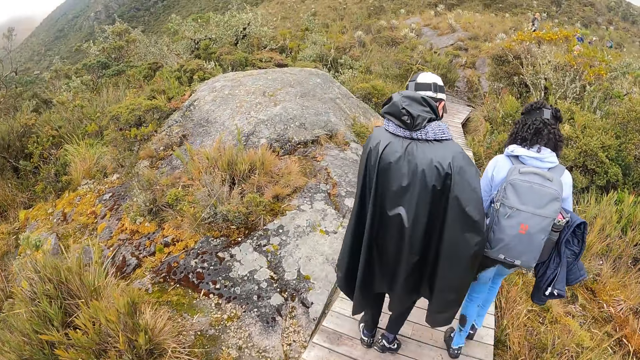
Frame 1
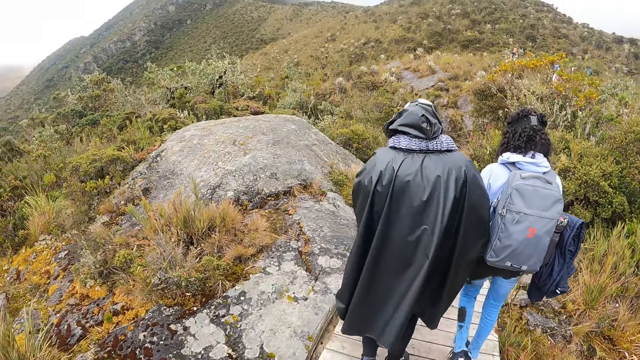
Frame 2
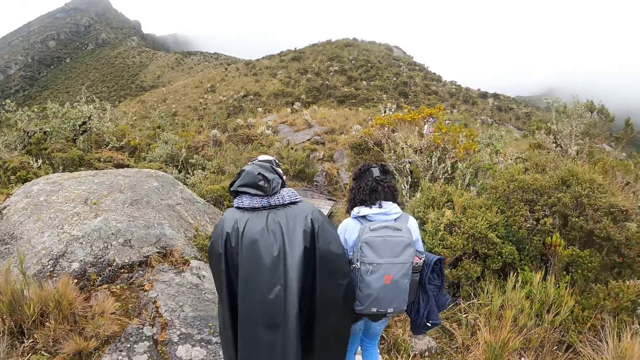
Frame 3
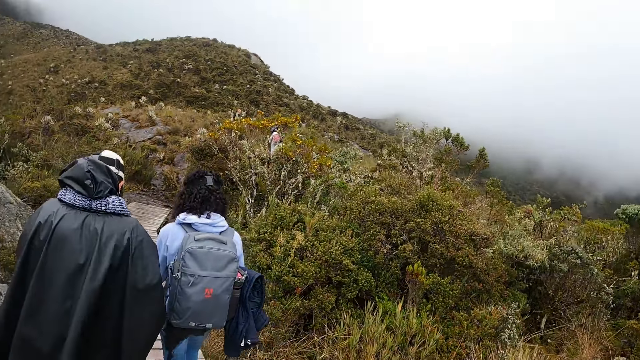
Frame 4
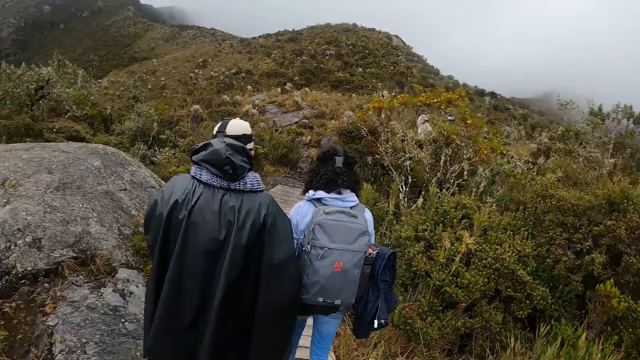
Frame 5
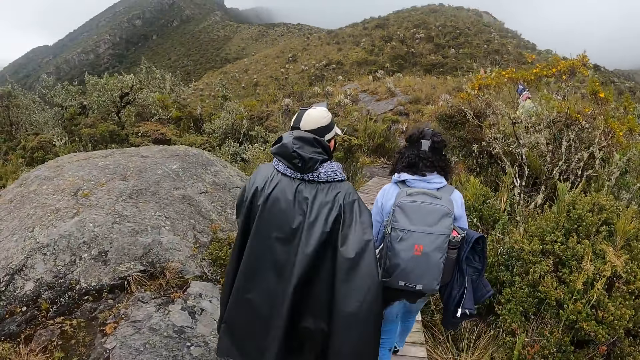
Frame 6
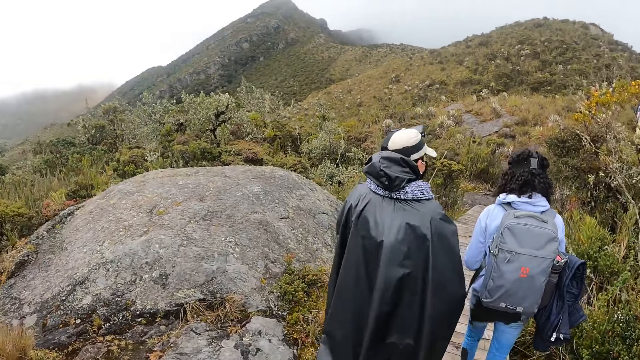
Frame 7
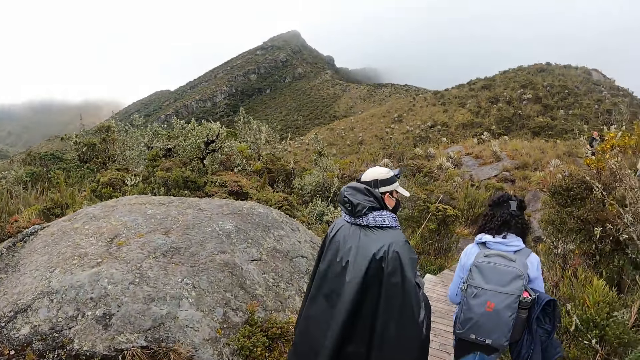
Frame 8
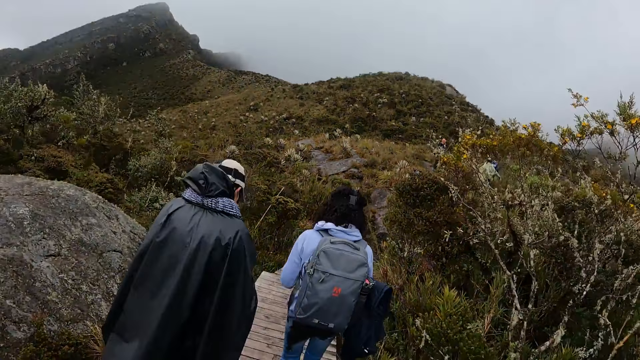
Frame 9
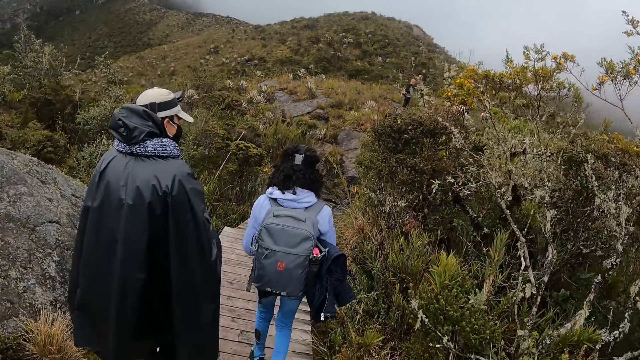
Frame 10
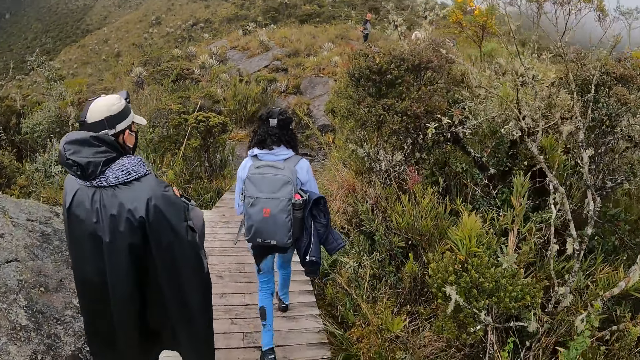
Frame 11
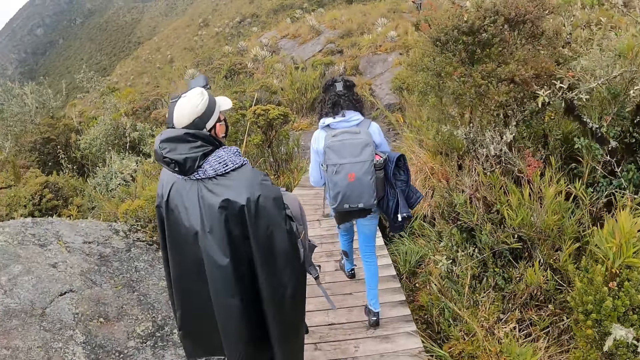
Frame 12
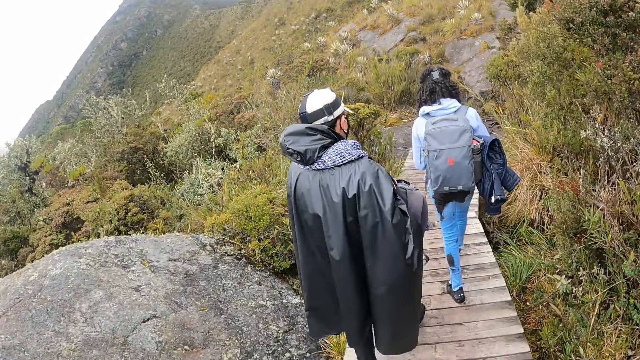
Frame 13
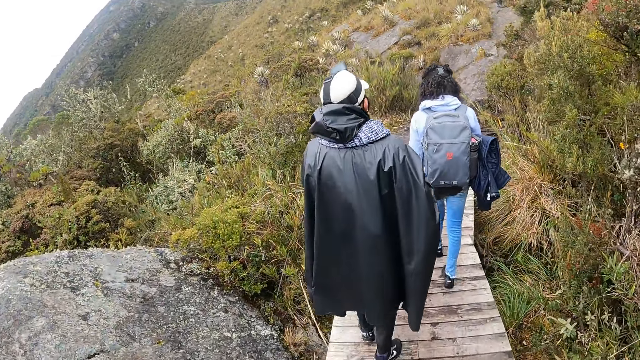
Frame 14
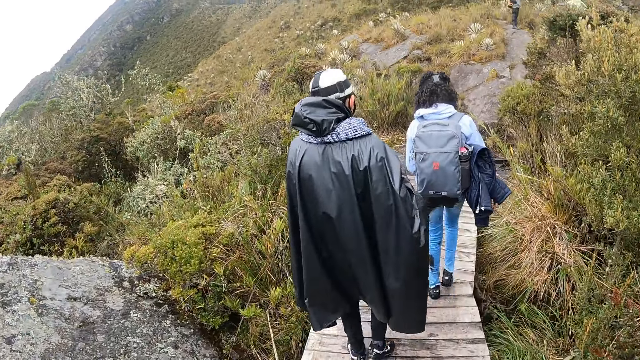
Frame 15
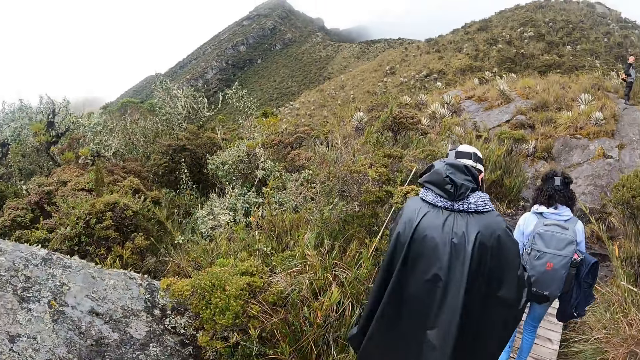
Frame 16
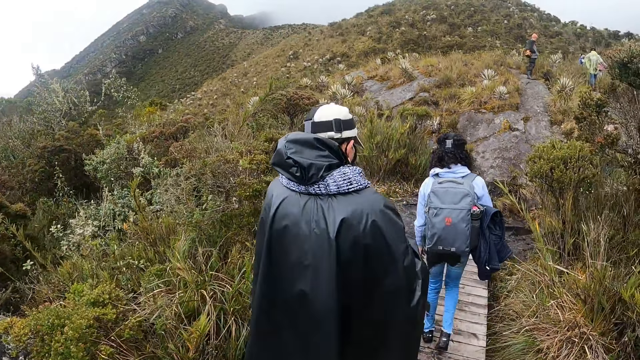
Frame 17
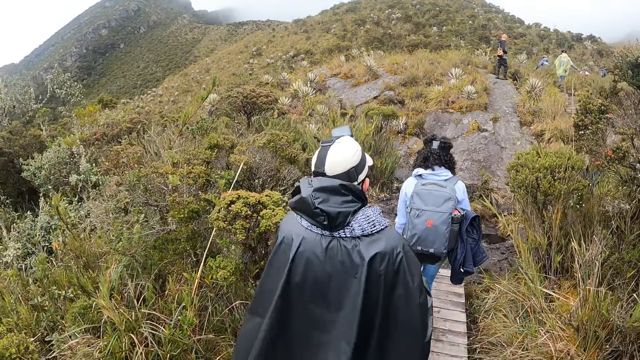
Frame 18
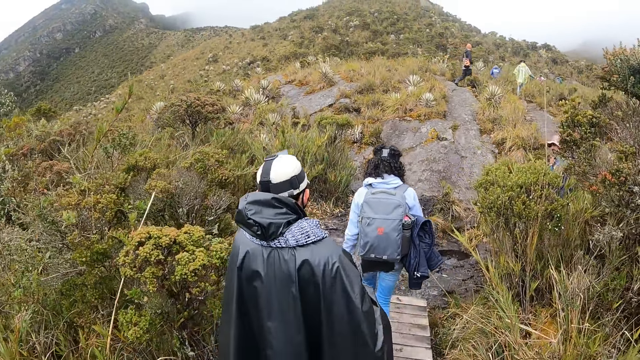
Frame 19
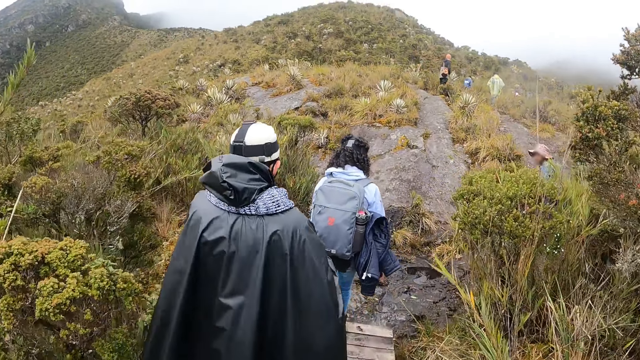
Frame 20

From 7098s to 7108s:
The camera wearer follows a lady.

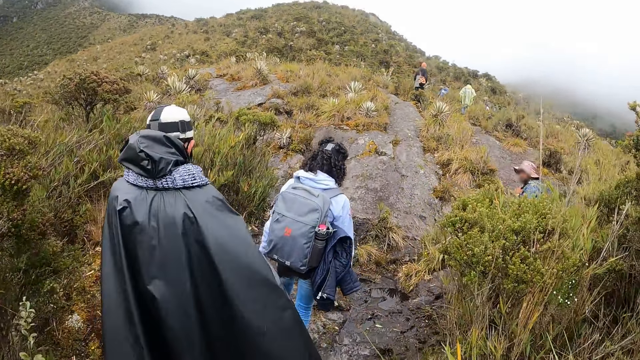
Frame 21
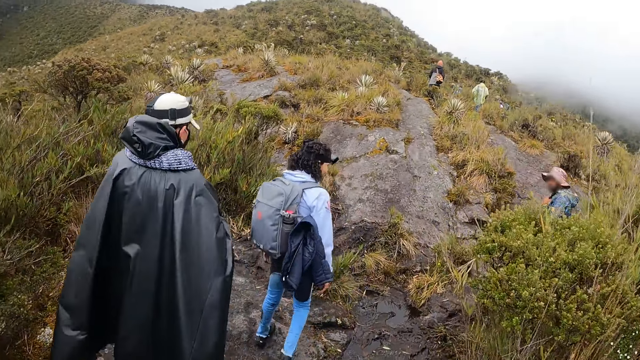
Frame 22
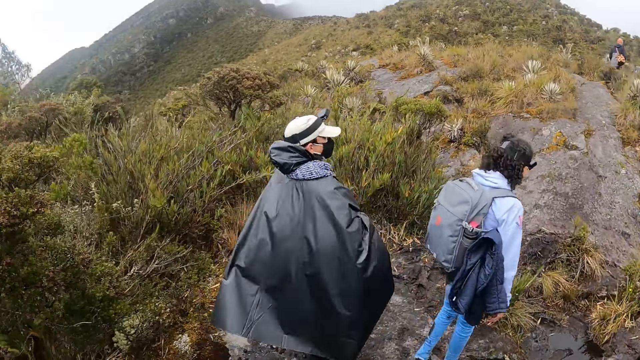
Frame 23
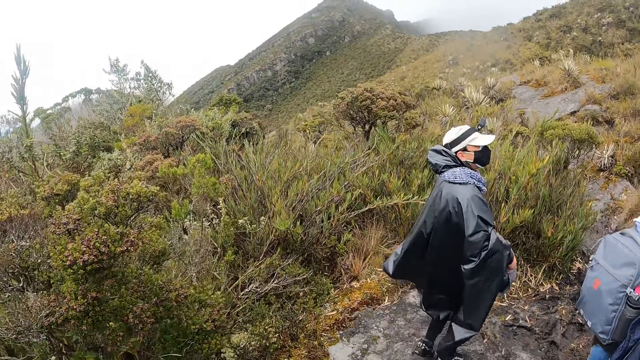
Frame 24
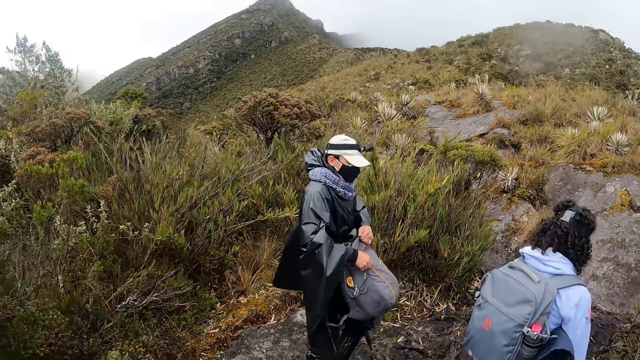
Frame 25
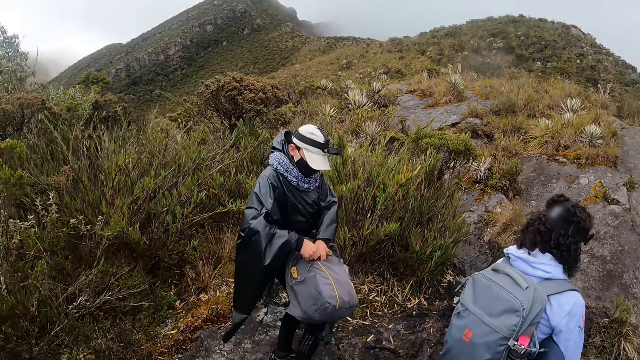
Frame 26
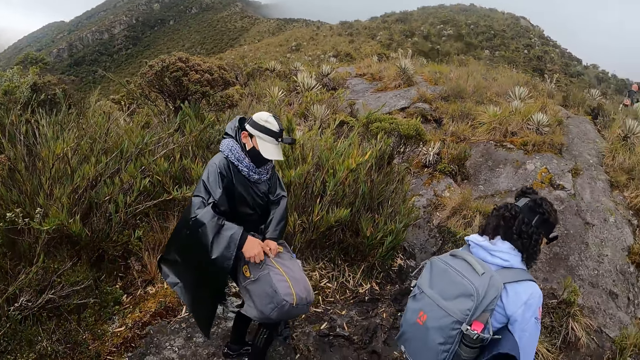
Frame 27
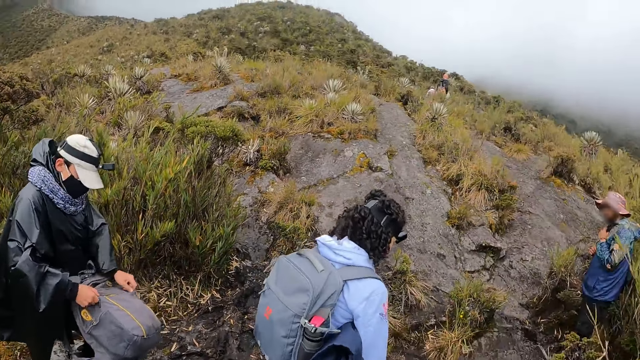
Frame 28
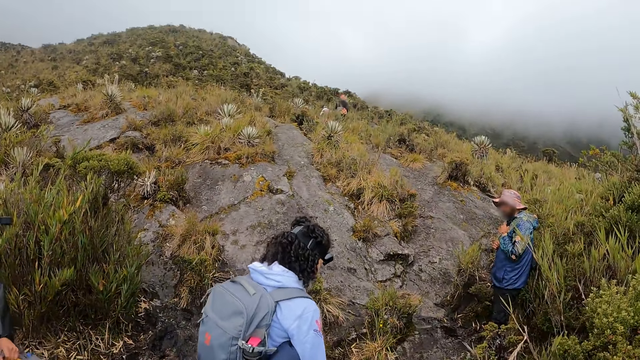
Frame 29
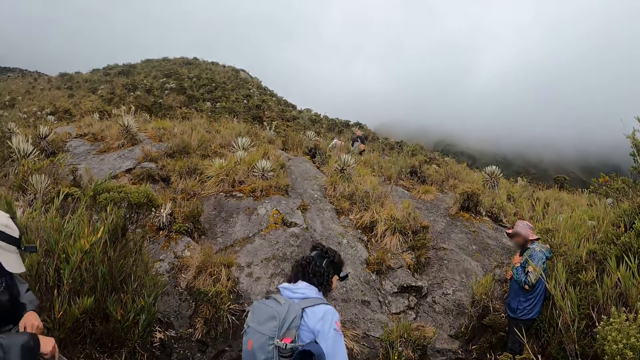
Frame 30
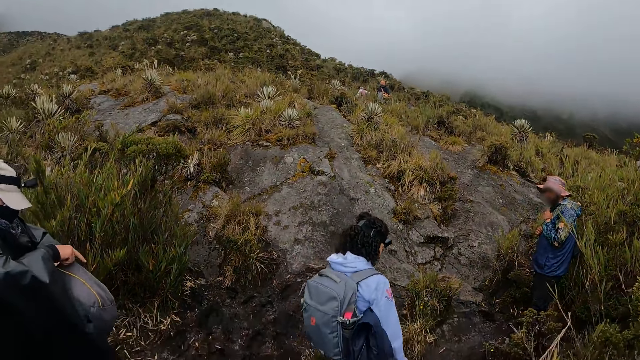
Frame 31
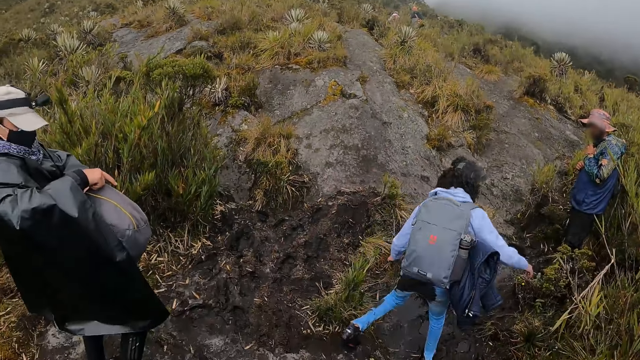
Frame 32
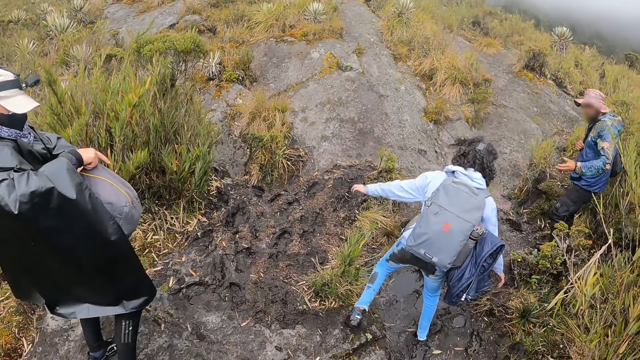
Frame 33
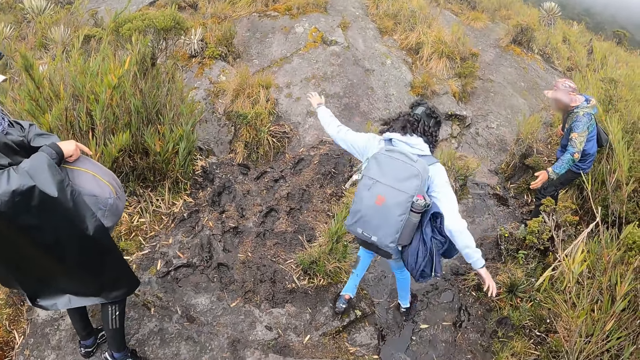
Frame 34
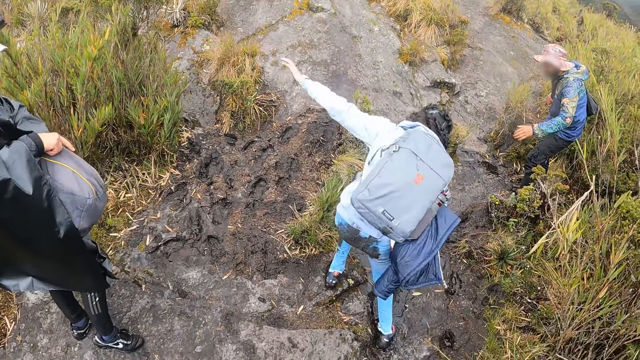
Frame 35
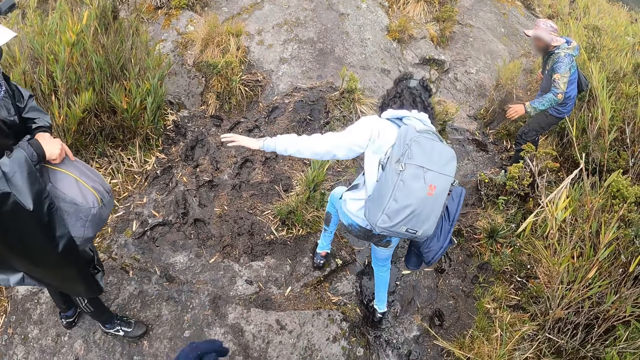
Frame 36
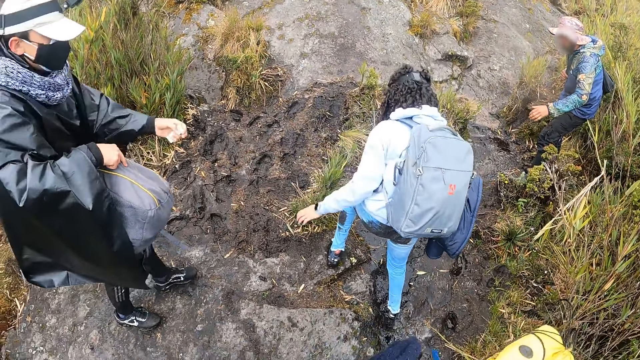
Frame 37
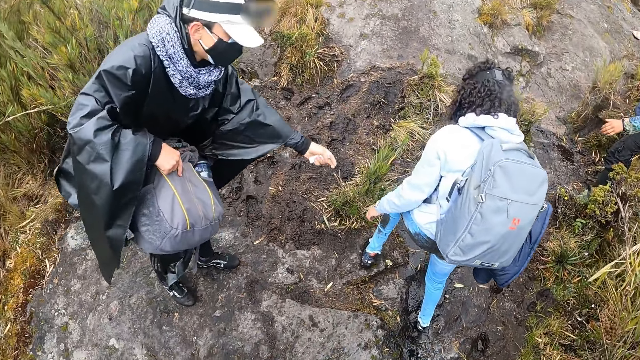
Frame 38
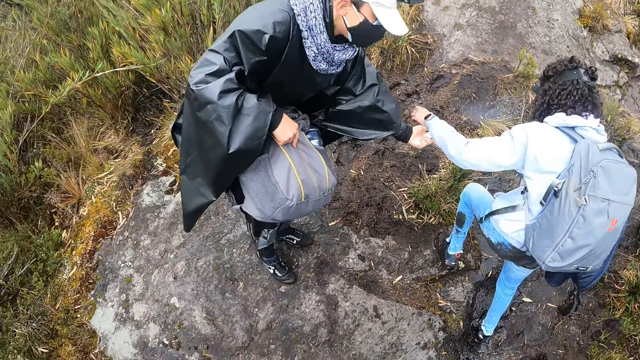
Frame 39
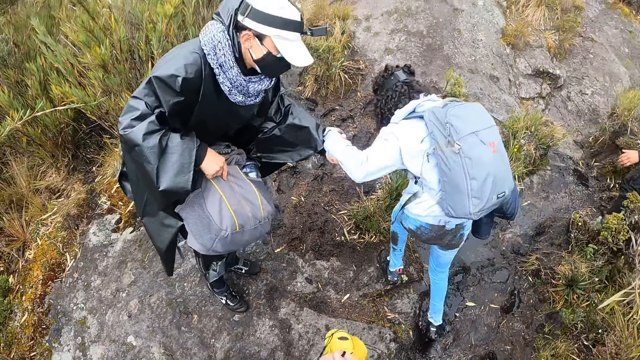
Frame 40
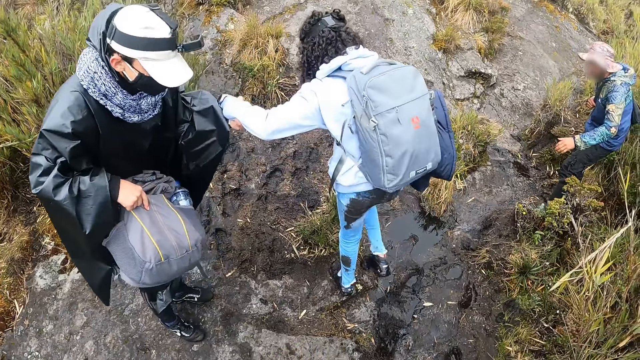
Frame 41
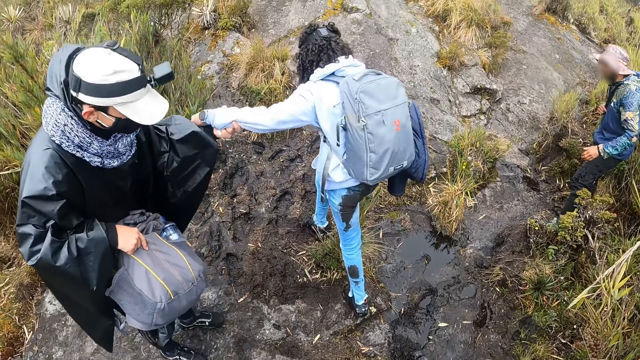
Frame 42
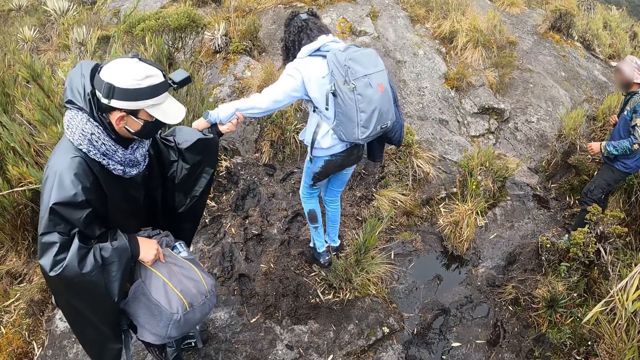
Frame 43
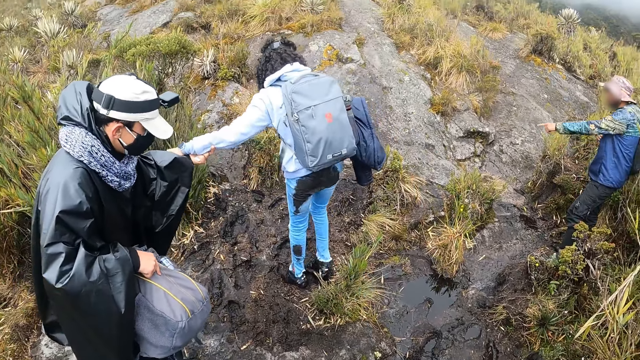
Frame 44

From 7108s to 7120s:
The man opens a bag with both hands. A lady inspects her backpack. The camera wearer looks around the thicket. The woman slips on the hill. The camera wearer stares at another lady. The man holds the woman on her left hand with his left hand. The first lady pulls the other lady.
